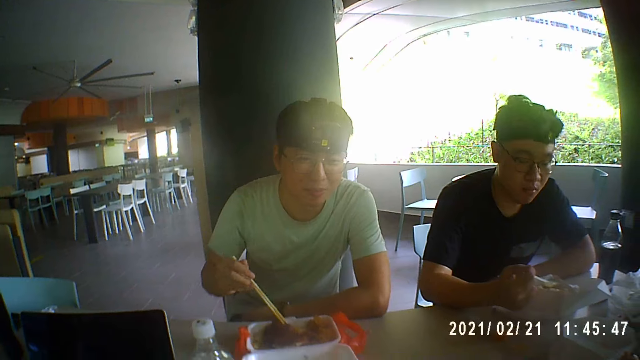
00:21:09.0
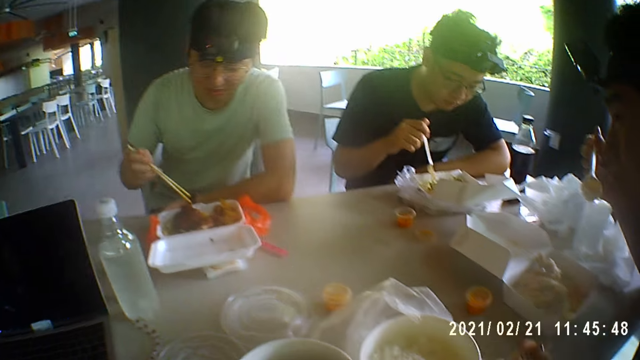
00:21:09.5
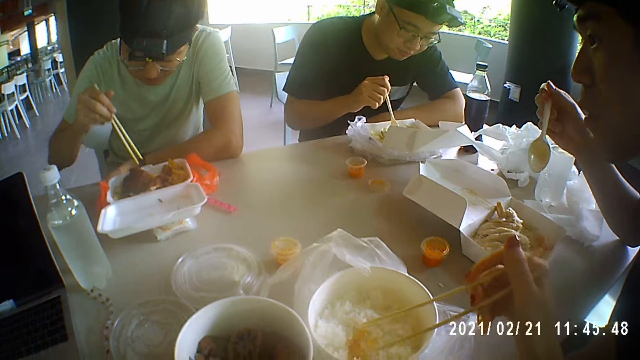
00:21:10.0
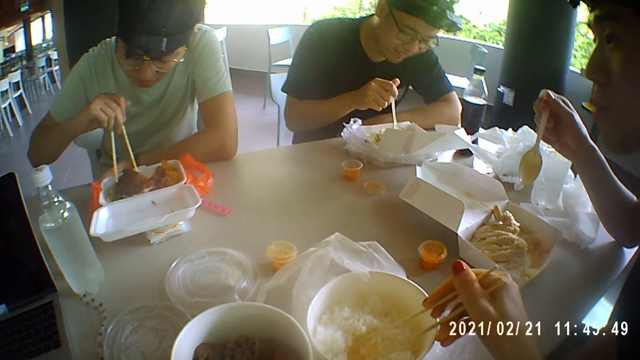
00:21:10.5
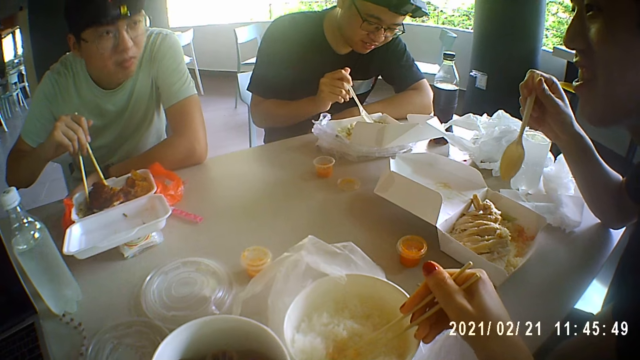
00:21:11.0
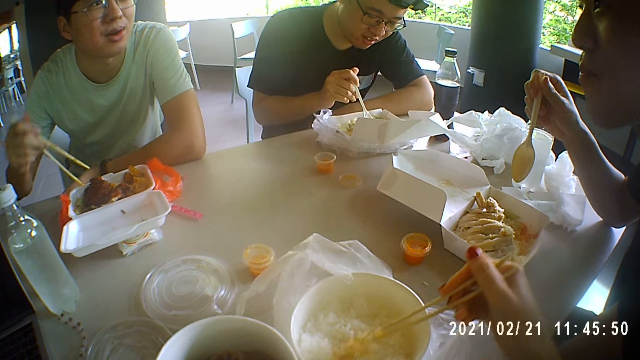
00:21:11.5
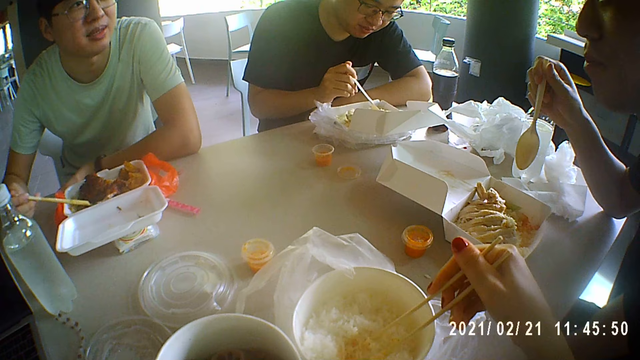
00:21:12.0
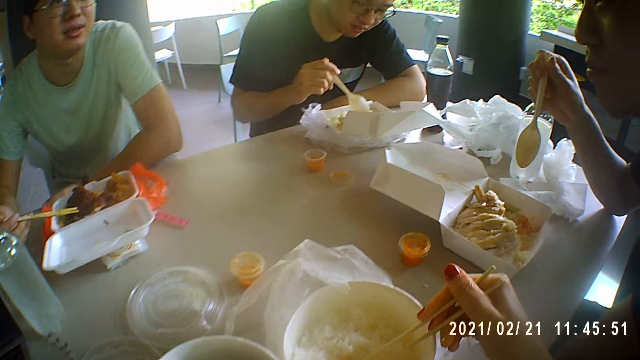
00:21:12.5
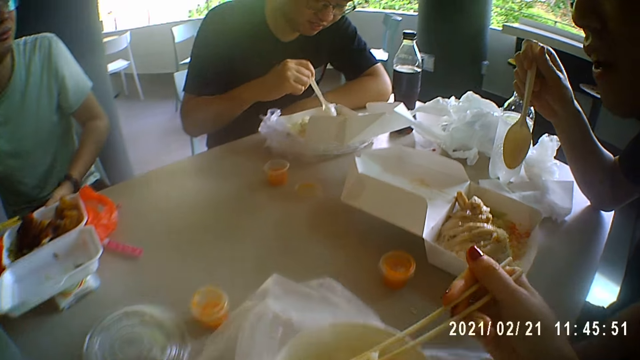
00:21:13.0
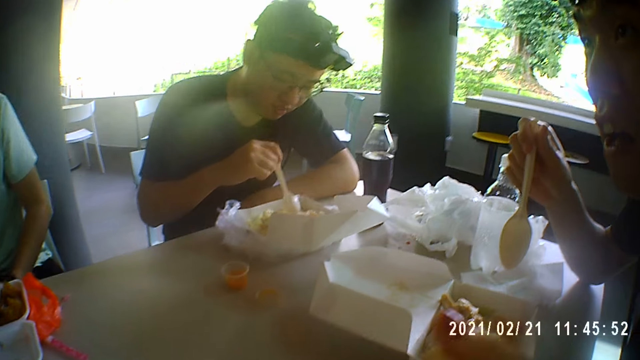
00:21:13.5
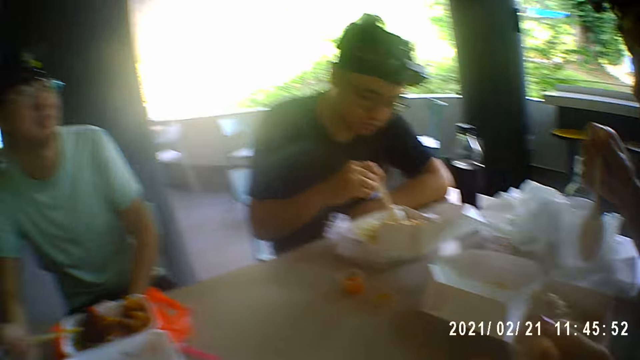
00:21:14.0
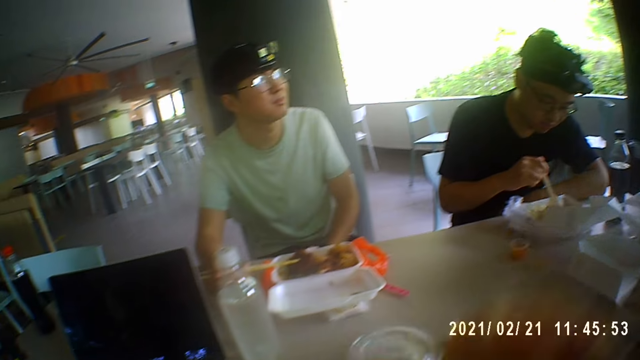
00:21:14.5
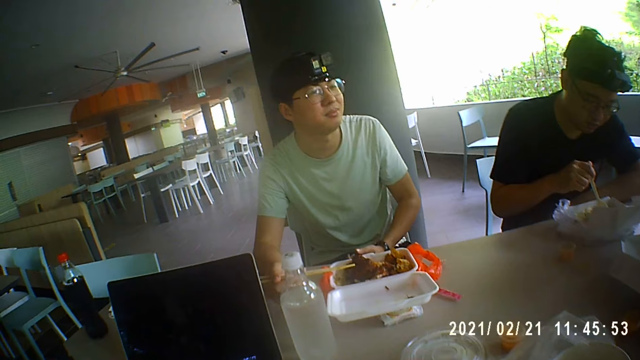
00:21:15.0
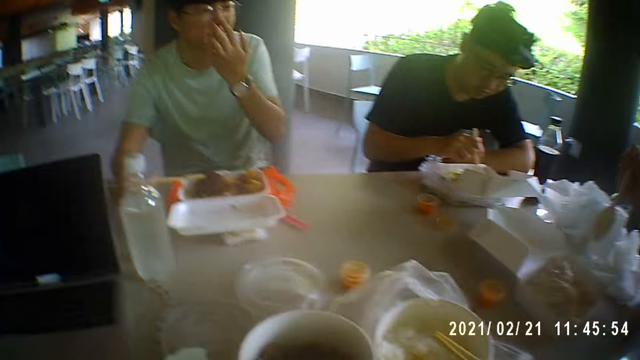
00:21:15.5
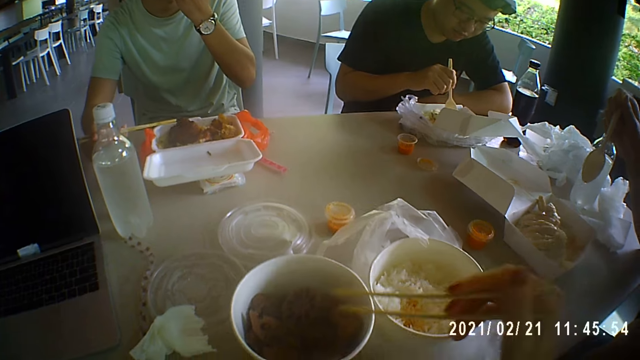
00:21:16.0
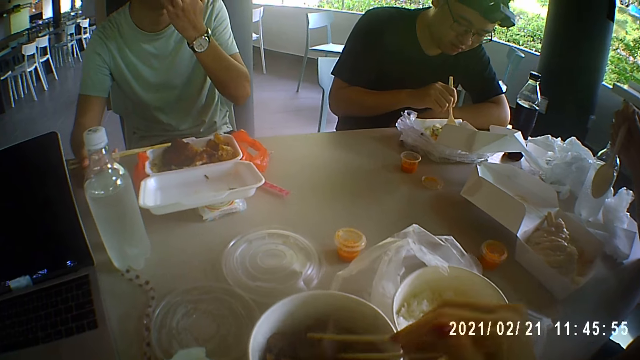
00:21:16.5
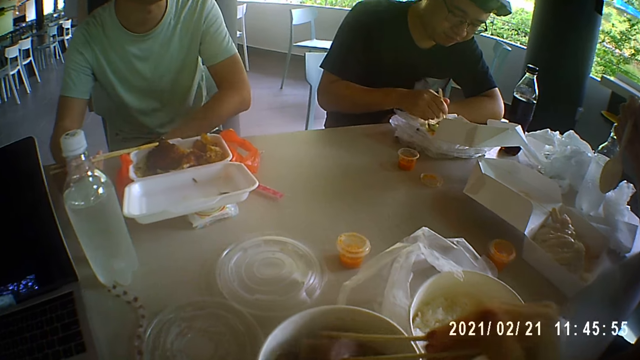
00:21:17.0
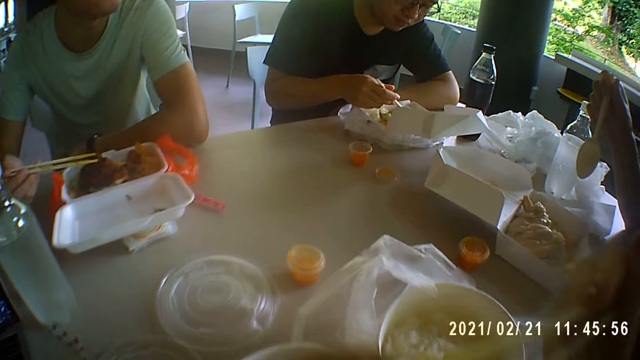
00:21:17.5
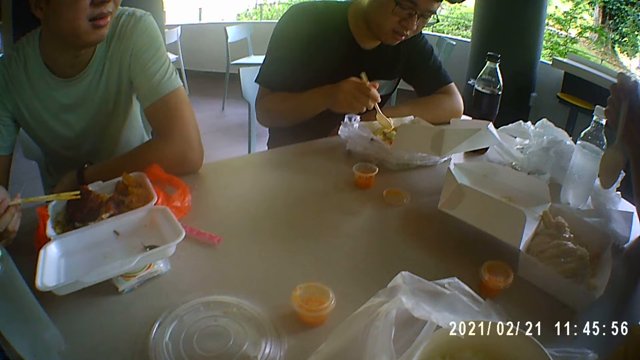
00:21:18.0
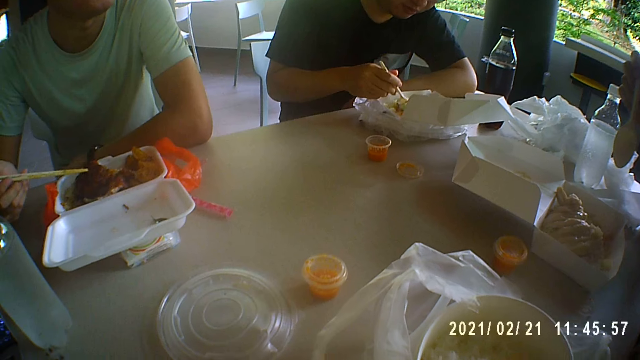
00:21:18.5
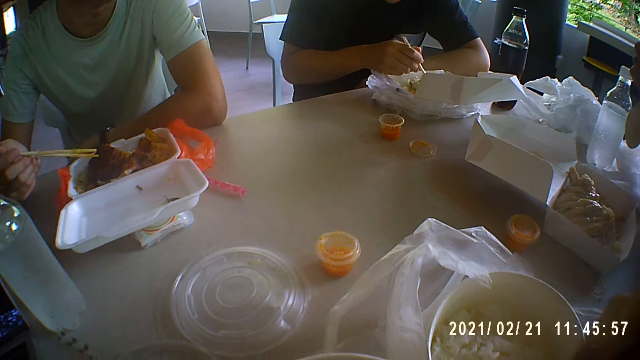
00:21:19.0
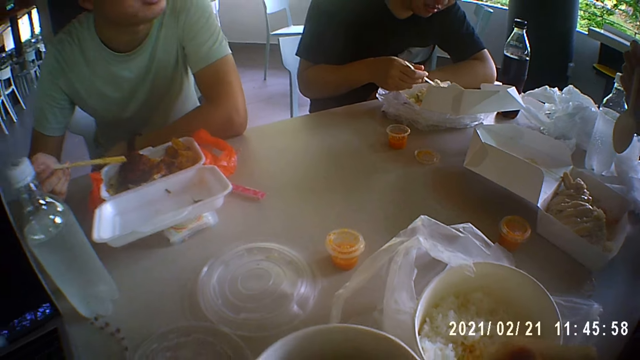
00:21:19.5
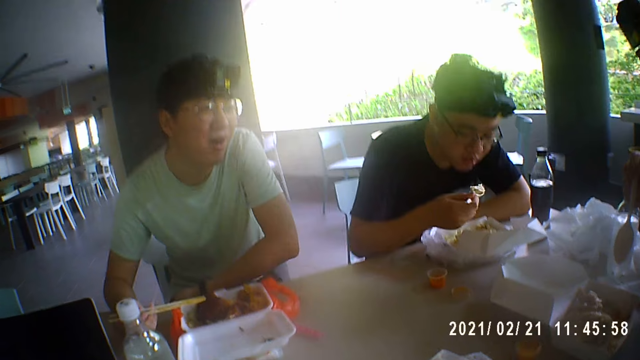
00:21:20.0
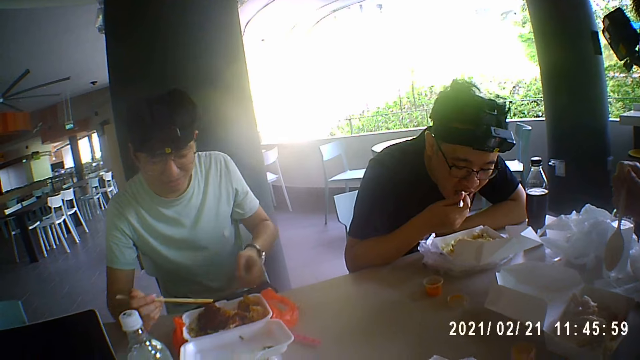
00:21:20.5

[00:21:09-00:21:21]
A man talks. The man puts his hand up.

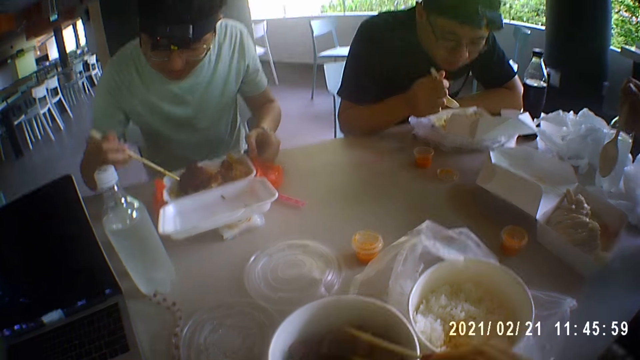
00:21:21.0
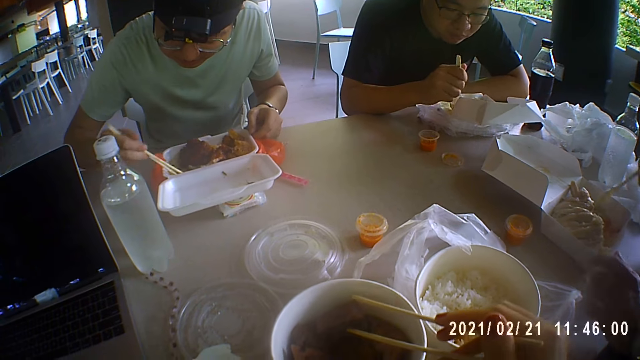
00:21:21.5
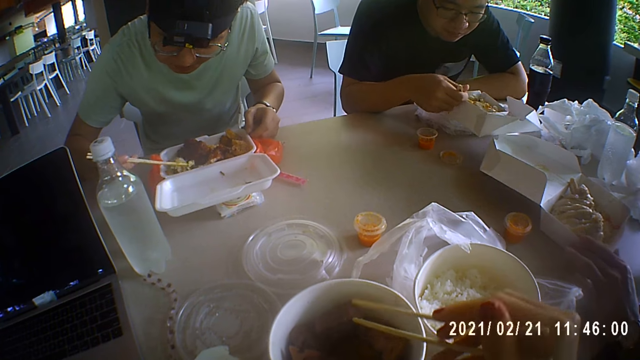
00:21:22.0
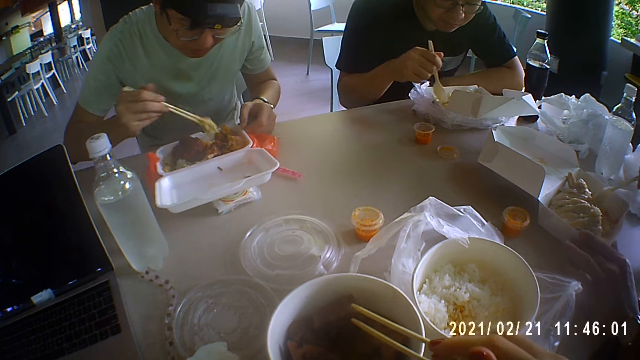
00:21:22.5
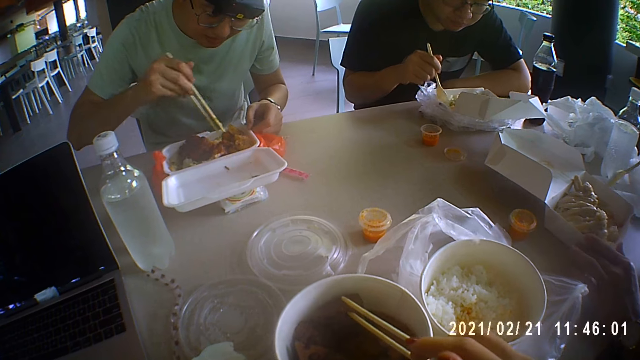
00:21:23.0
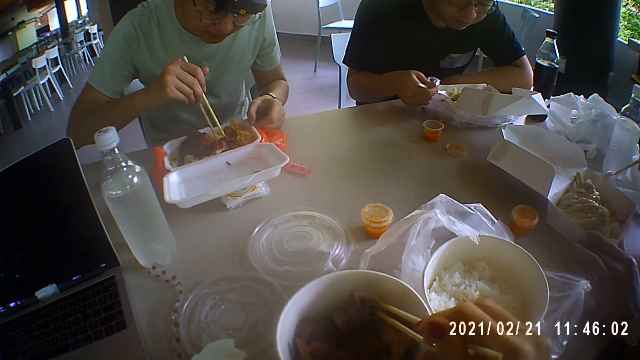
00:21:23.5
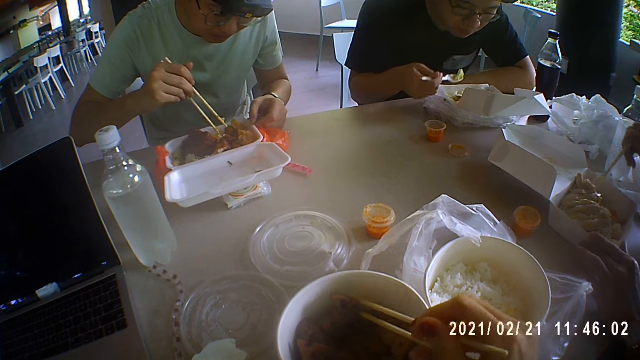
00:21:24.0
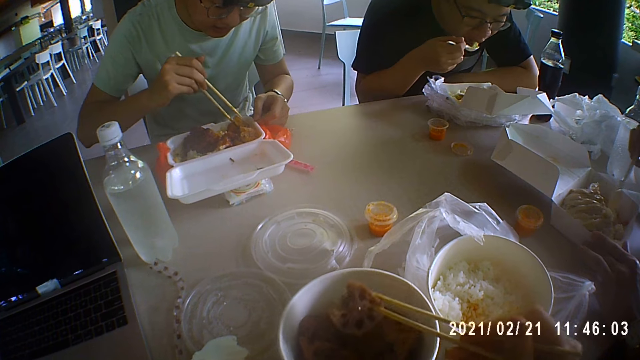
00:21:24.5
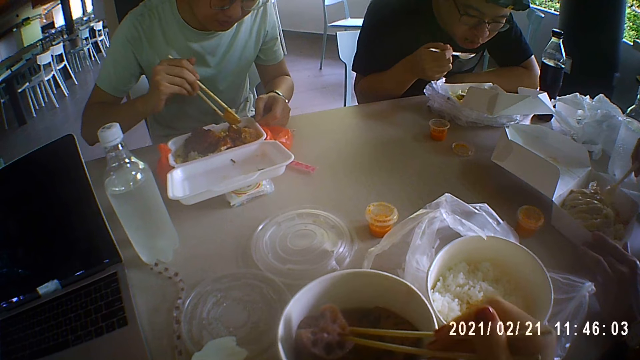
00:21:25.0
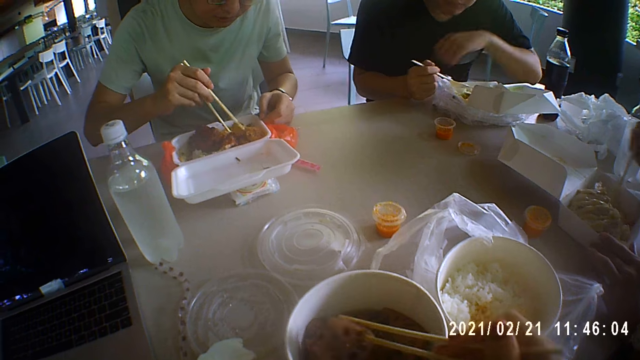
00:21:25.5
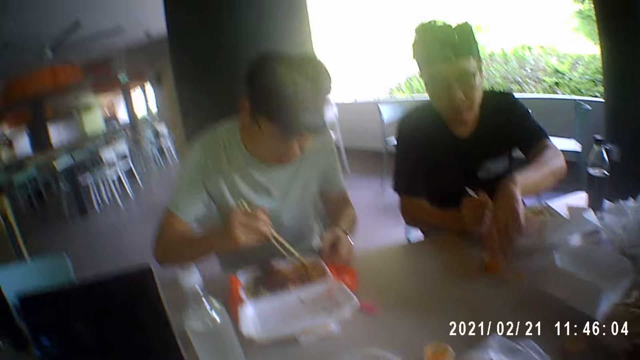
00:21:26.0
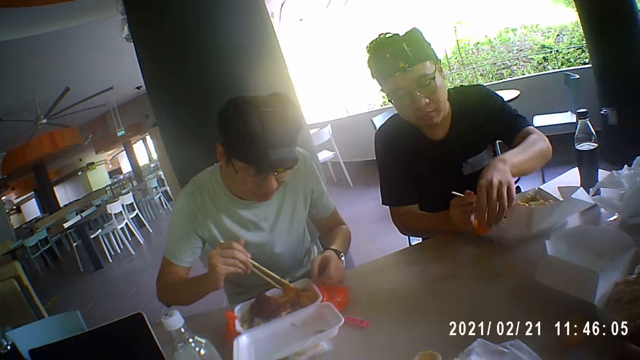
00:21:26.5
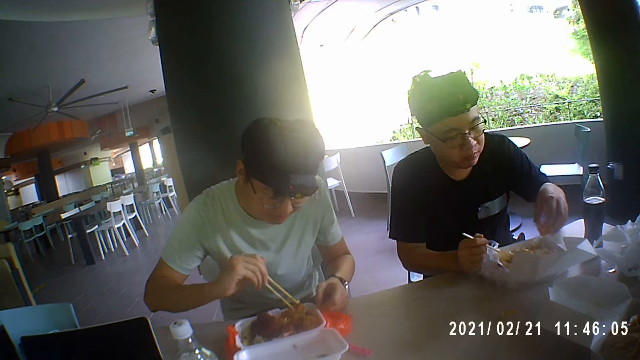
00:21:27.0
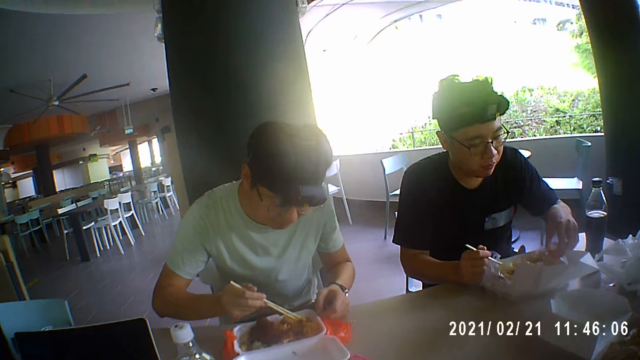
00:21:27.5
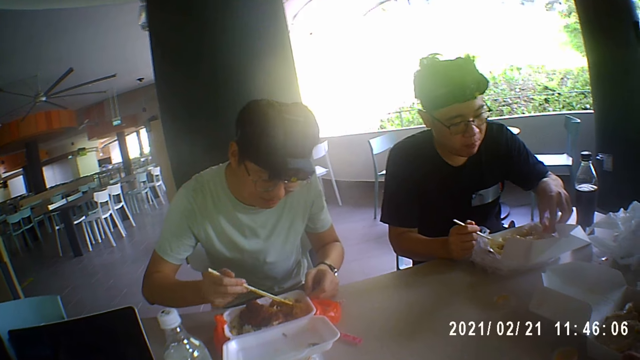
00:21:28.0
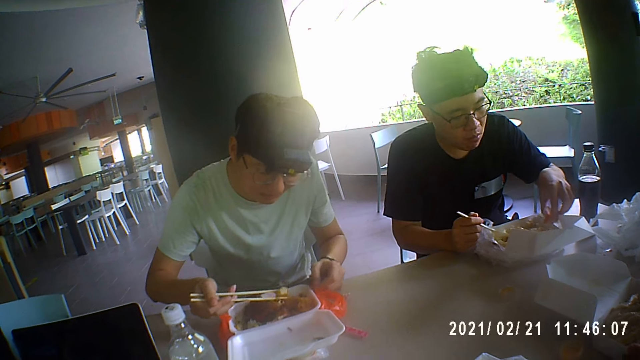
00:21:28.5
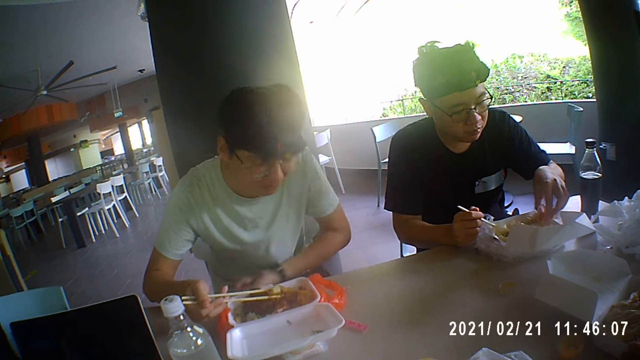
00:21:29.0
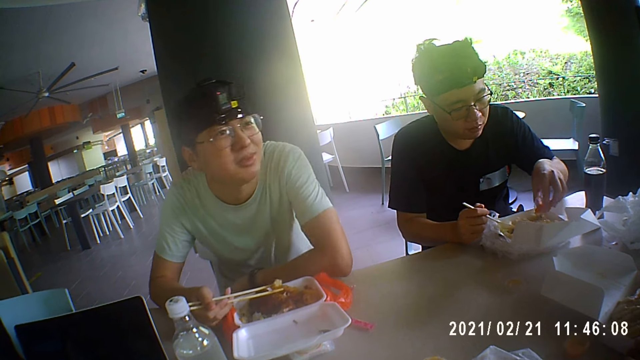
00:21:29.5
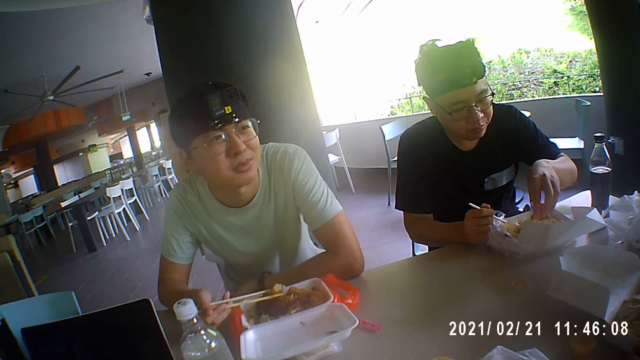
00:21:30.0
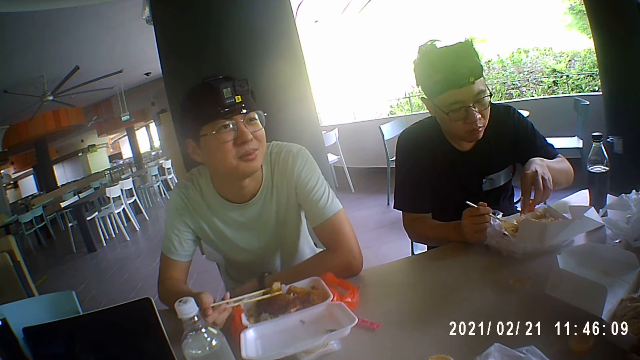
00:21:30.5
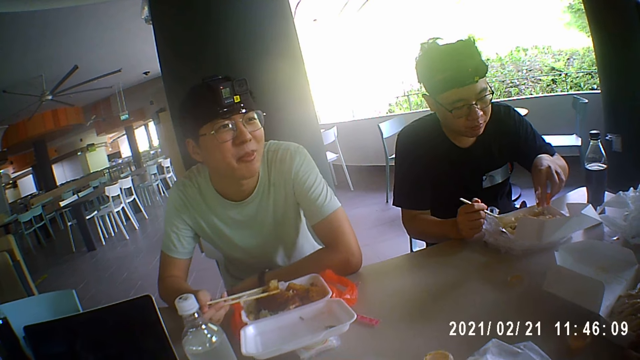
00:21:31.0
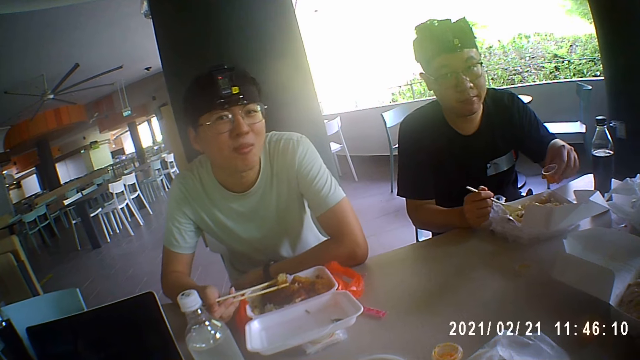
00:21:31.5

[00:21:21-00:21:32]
A man eats the food. The man picks up the sauce and pours the sauce on the food.
